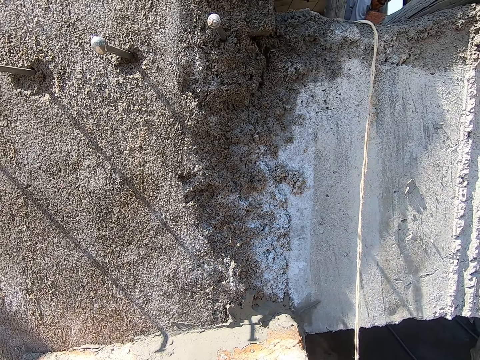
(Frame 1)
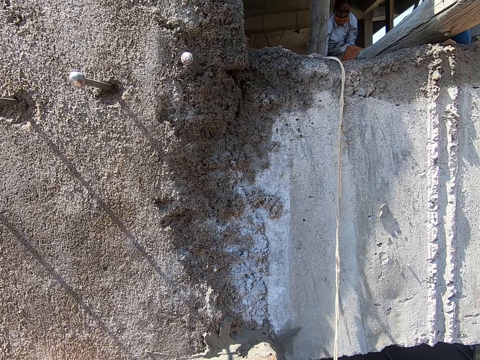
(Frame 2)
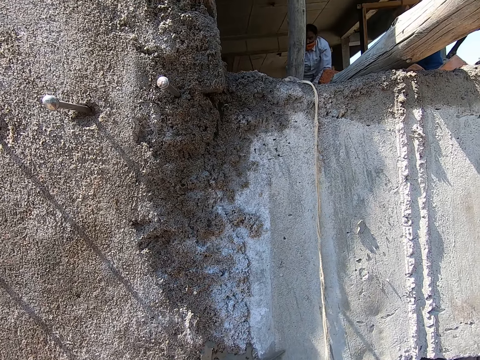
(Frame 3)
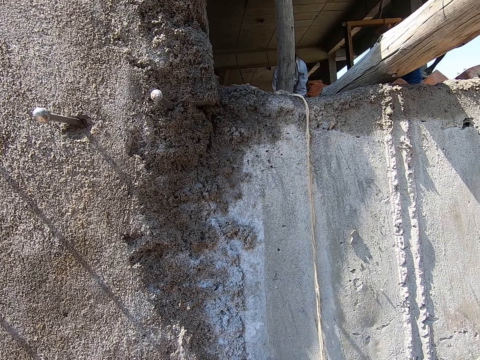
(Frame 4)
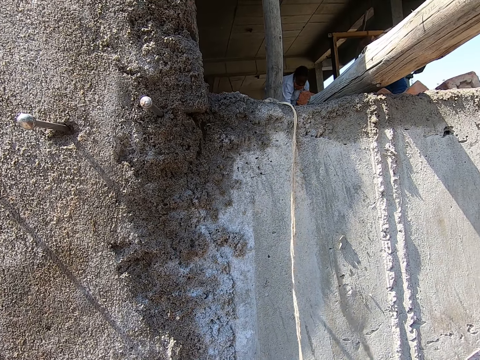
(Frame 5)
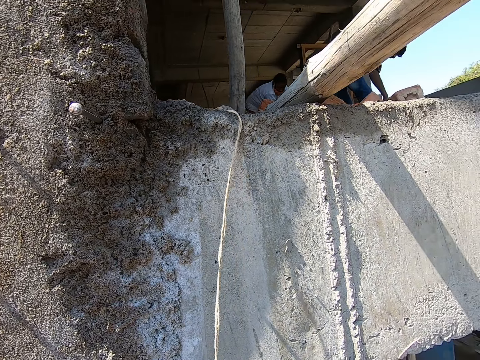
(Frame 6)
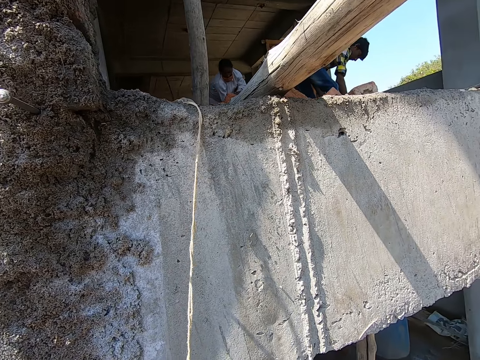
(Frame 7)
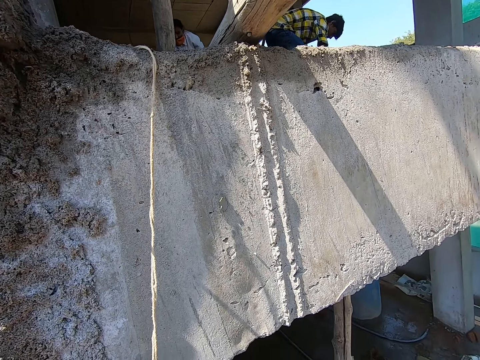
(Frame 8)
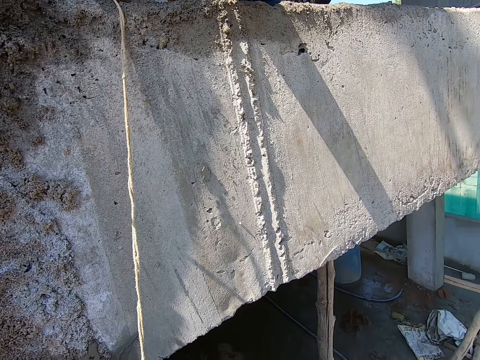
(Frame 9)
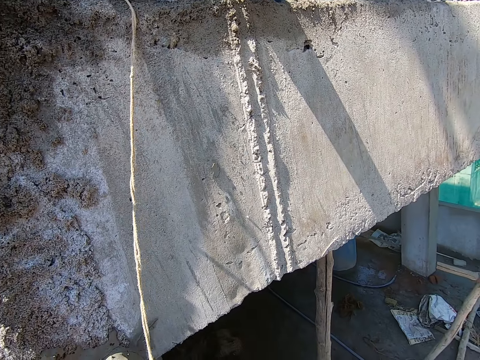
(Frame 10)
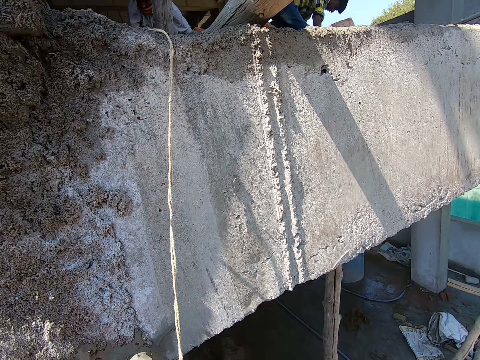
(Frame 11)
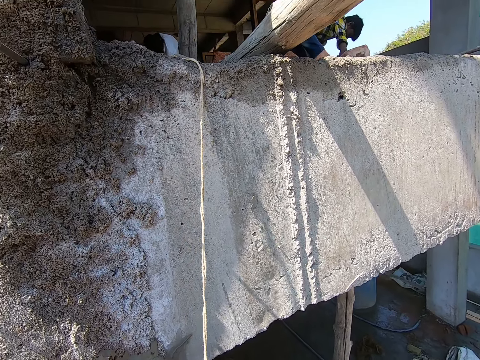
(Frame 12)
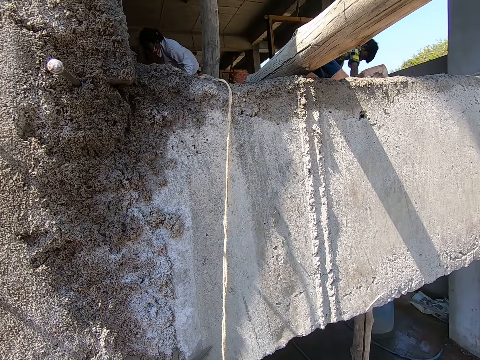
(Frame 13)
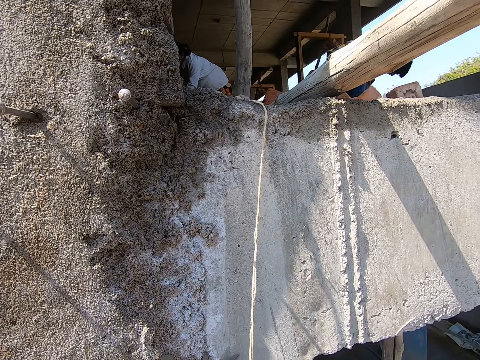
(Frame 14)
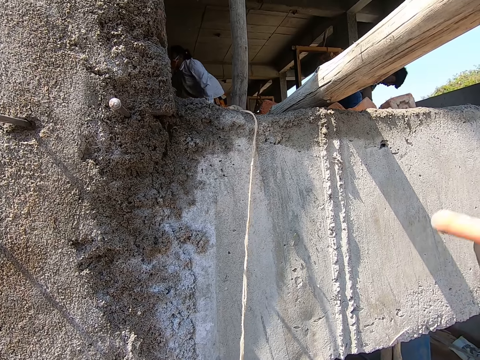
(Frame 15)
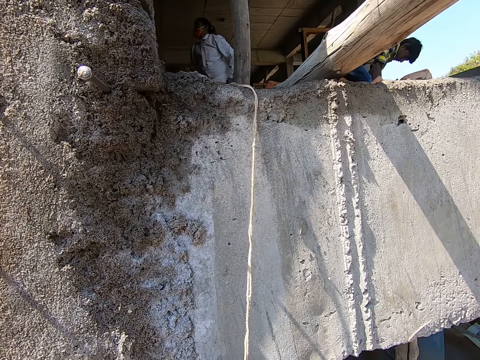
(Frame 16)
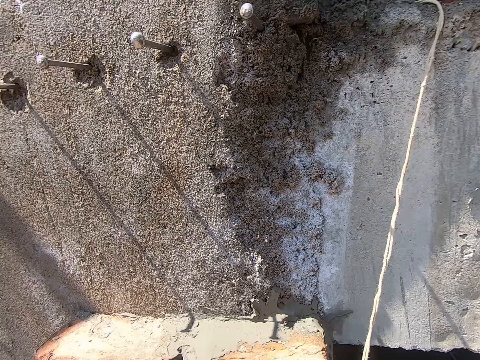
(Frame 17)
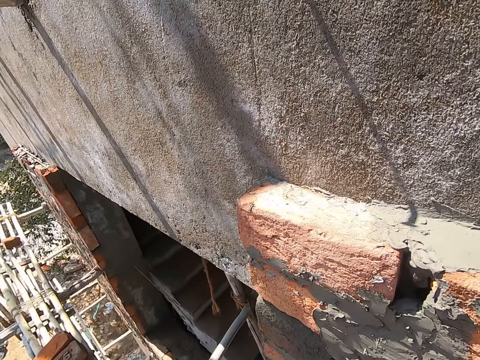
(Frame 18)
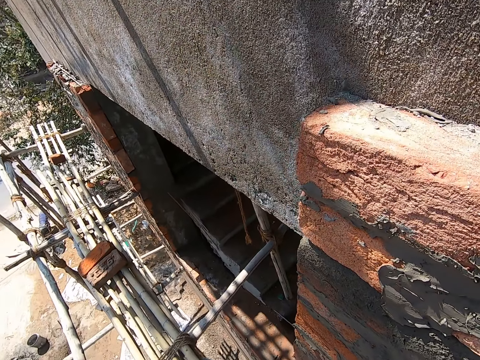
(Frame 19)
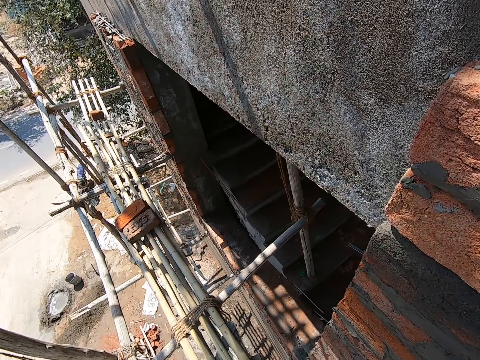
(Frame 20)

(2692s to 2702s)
The camera wearer touches something.

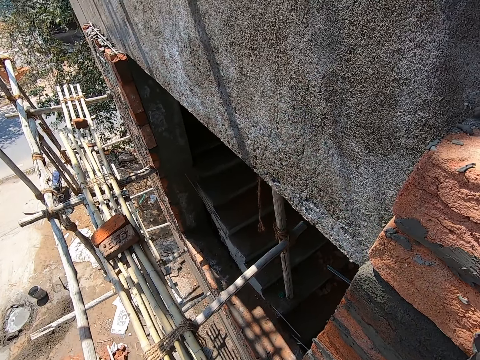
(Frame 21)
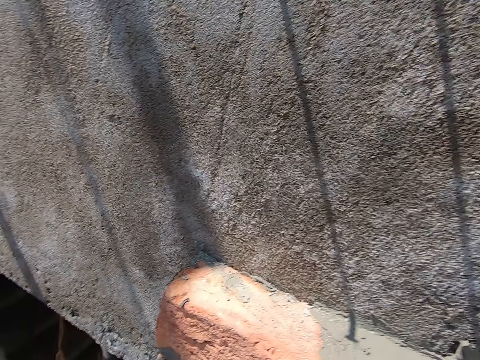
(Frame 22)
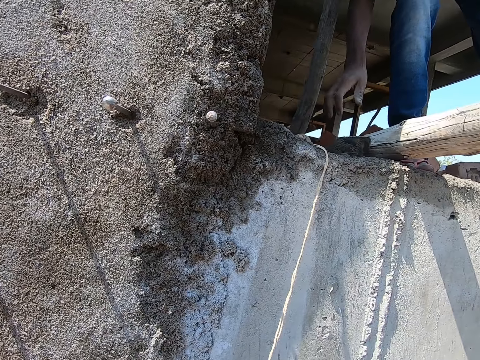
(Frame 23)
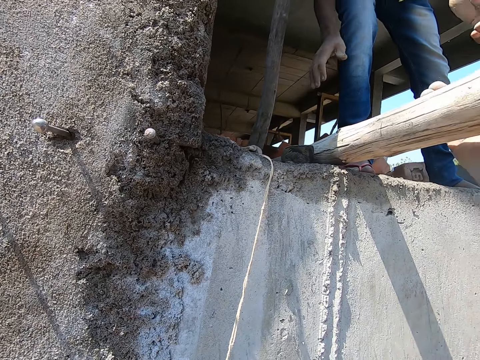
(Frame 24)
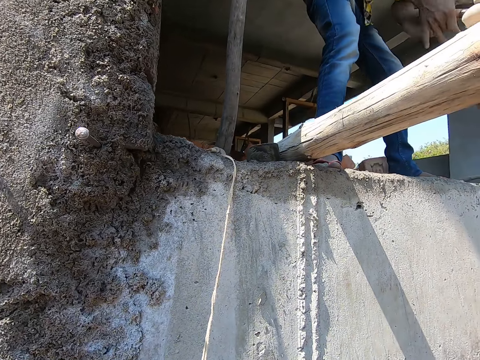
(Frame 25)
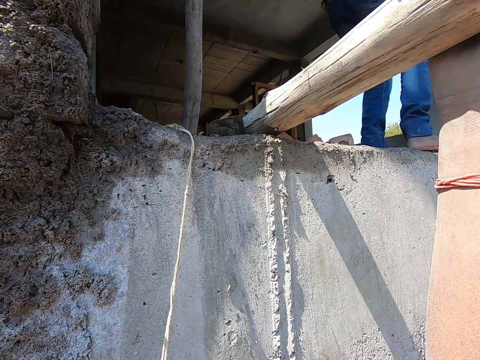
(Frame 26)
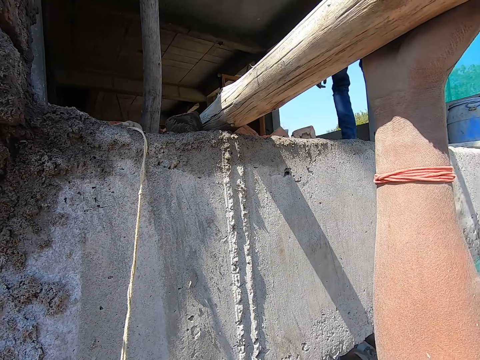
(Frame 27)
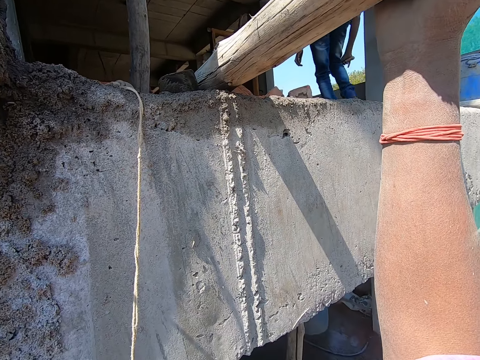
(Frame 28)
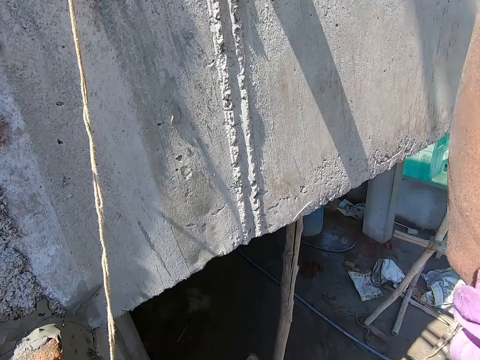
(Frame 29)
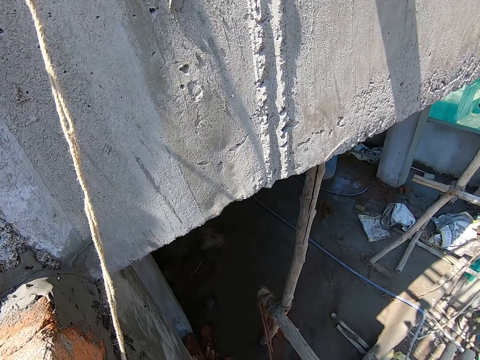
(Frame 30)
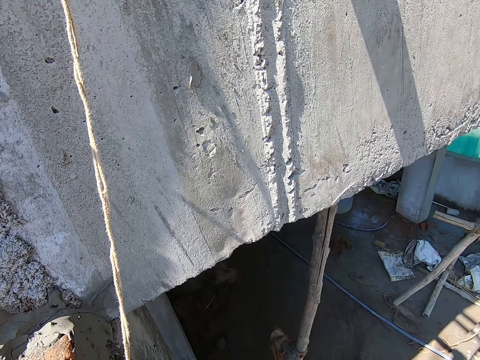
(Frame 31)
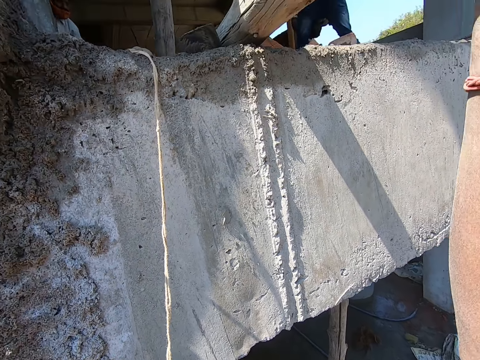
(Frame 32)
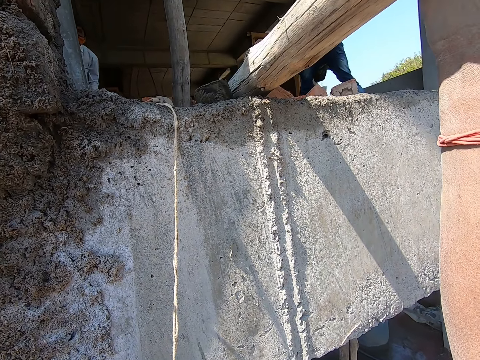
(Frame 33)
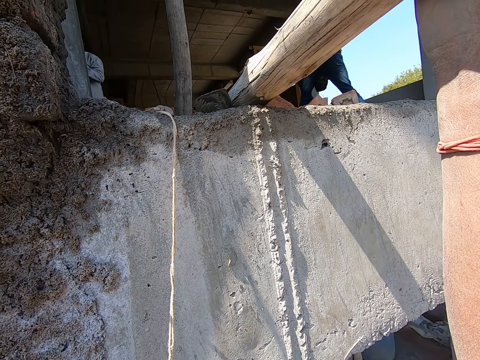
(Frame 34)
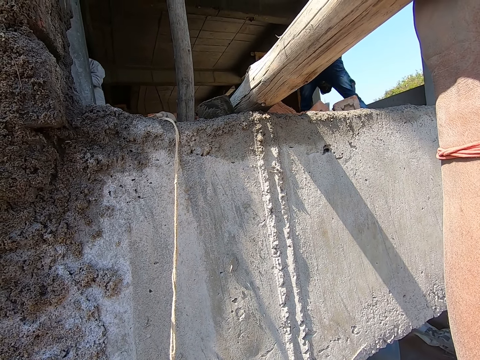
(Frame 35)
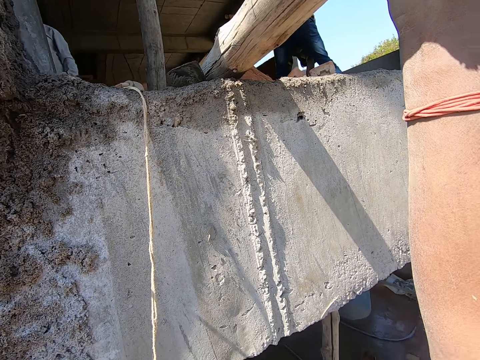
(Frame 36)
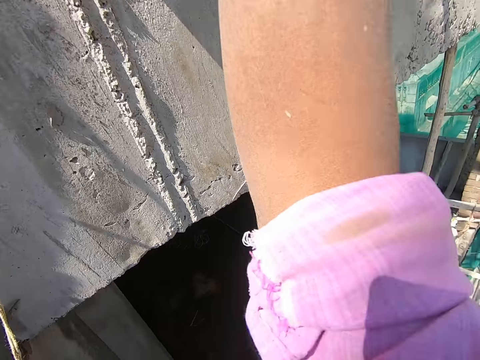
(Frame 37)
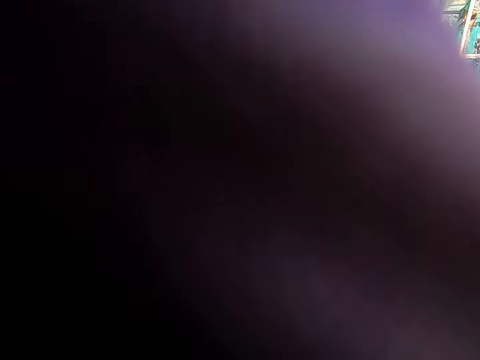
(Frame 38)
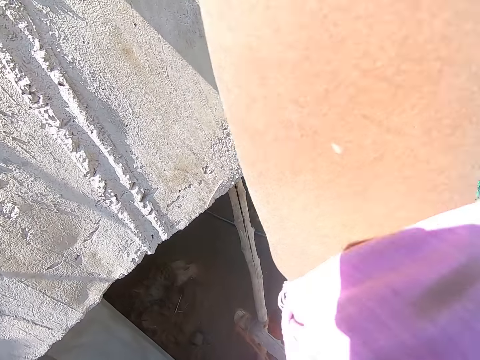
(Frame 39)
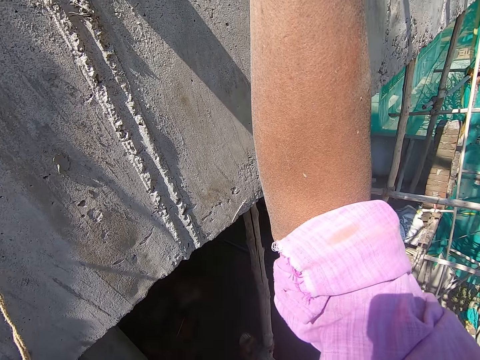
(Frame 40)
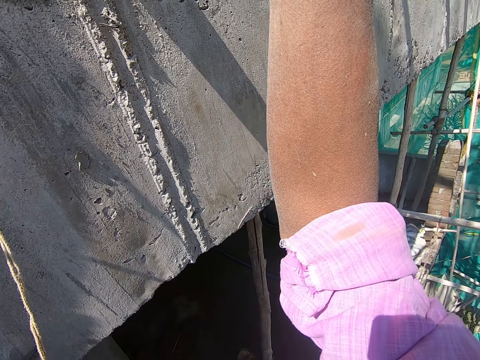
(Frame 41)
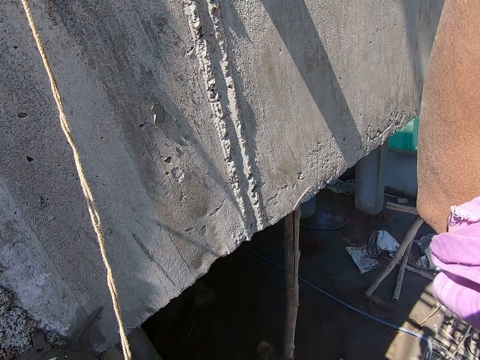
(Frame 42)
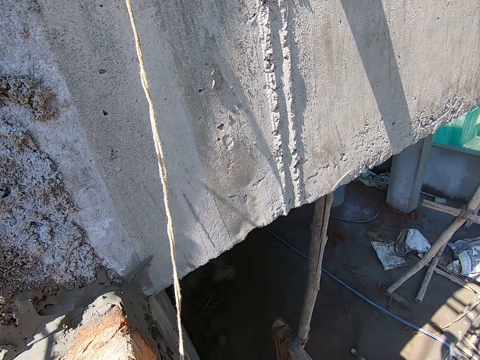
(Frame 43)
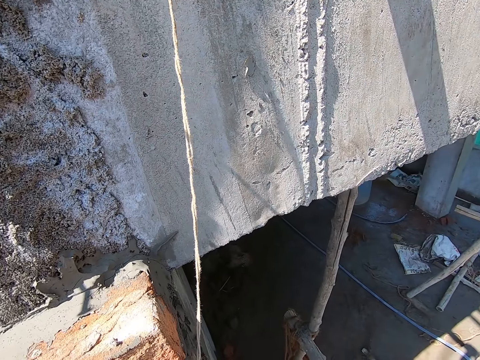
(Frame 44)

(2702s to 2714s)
The man interacts with the camera wearer. The camera wearer converses with the man. The man takes the trowel from the camera wearer. The camera wearer holds a bamboo wood with his right hand. The man mixes cement in the head pan with the trowel in his right hand.

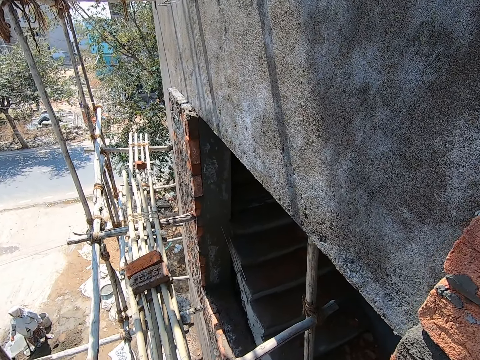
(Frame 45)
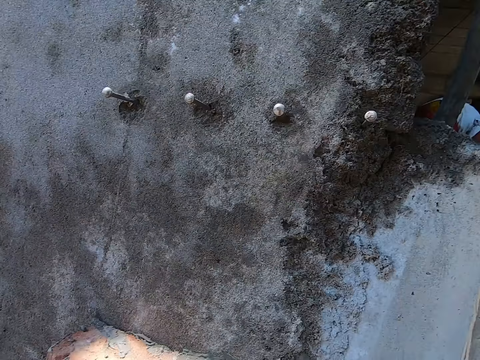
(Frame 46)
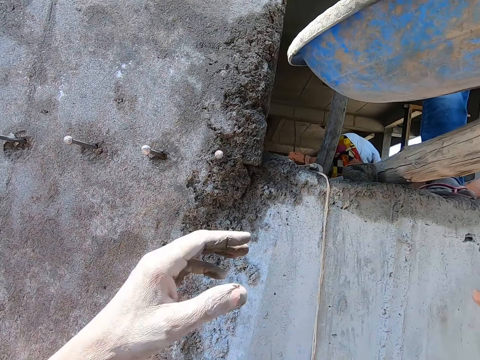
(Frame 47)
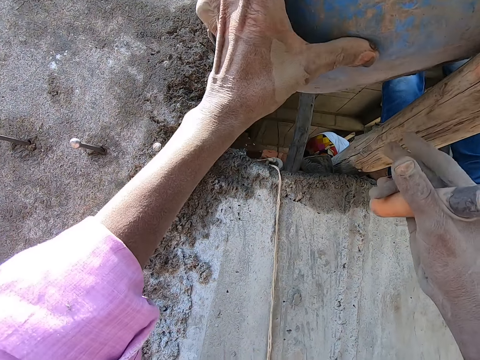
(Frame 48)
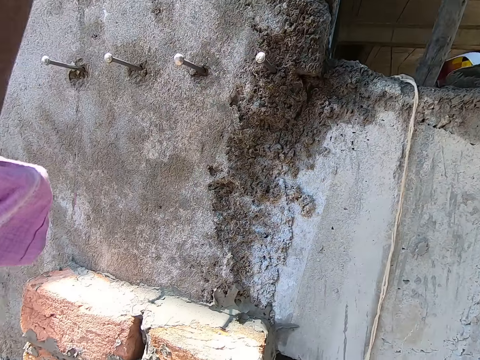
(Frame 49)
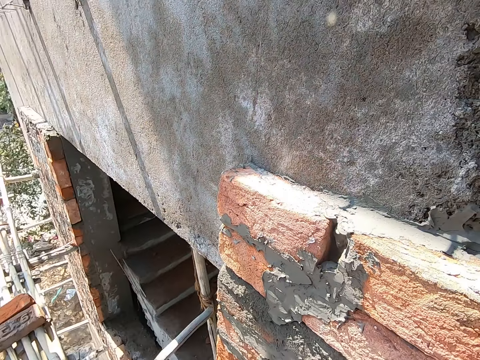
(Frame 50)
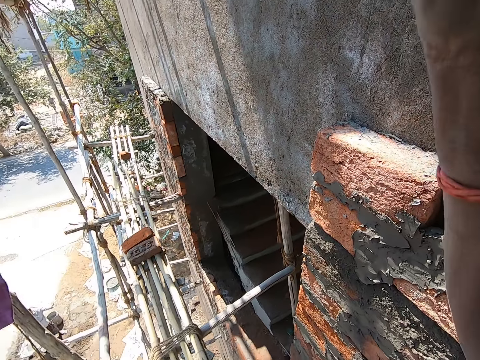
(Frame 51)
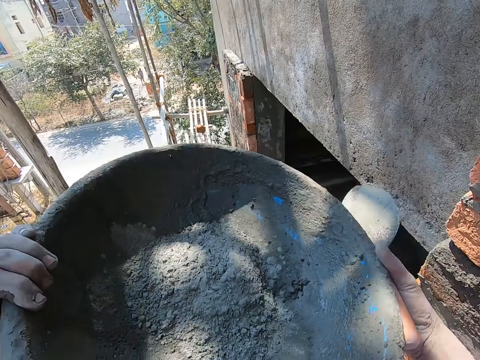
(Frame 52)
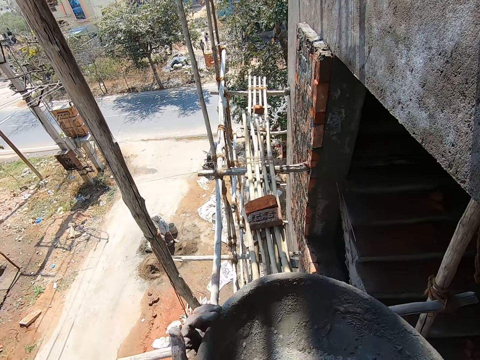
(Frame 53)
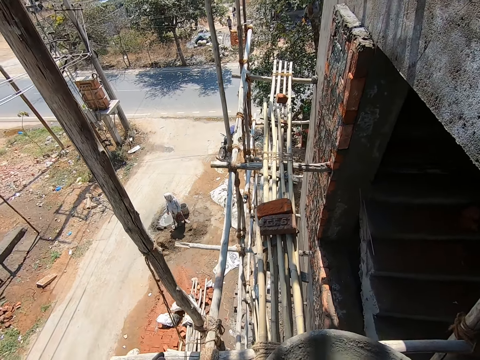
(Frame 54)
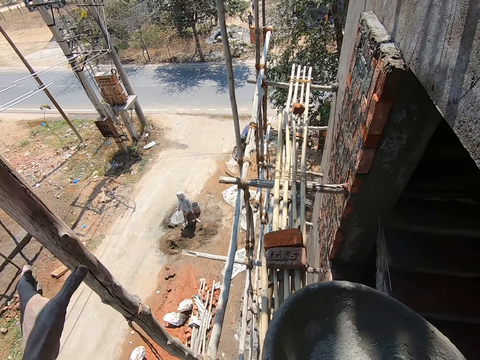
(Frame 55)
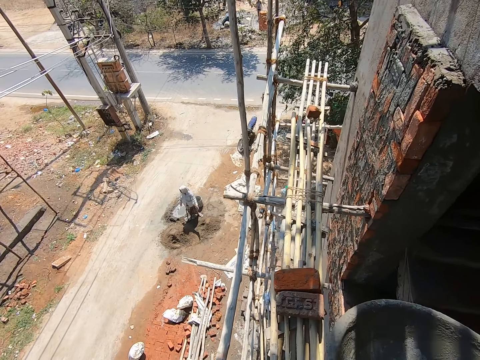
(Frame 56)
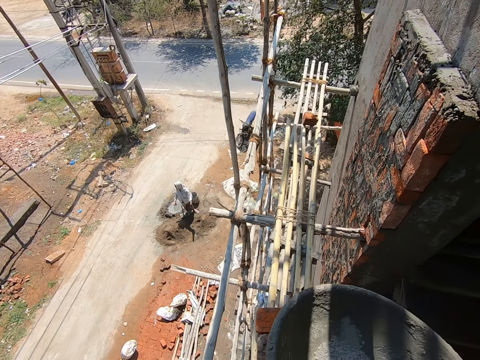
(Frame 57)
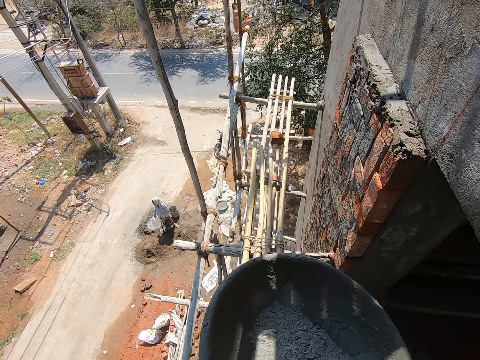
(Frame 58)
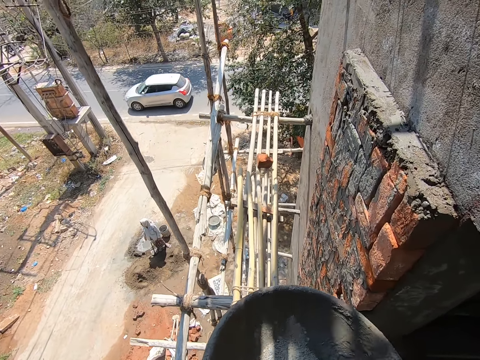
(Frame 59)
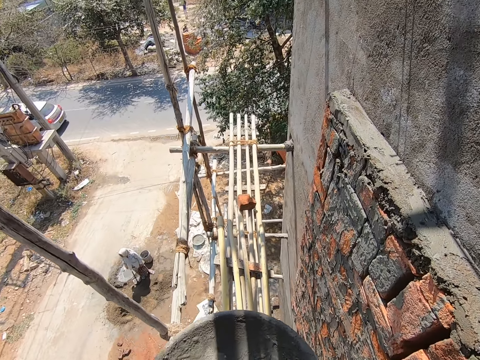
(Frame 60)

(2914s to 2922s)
The camera wearer takes the head pan from the man with his hands. He walks on the wood poles.
